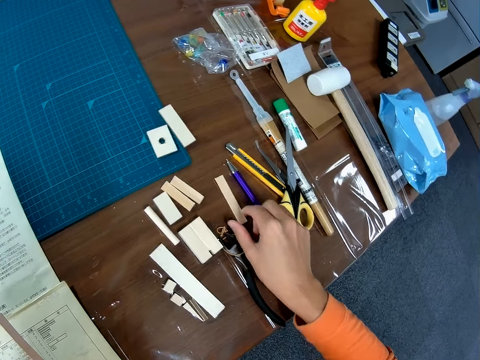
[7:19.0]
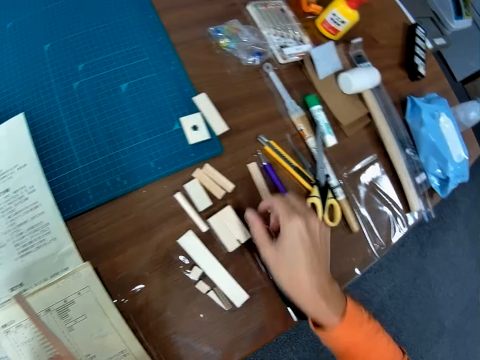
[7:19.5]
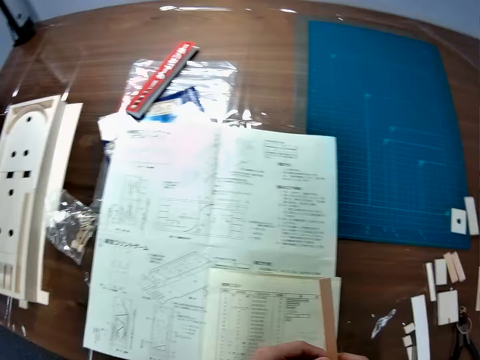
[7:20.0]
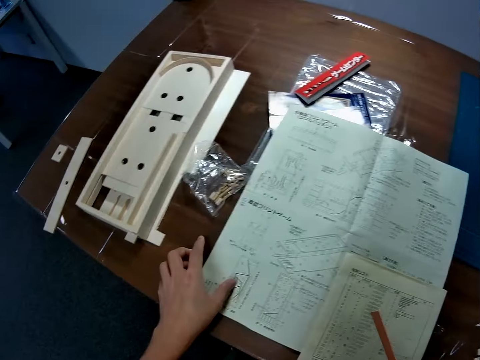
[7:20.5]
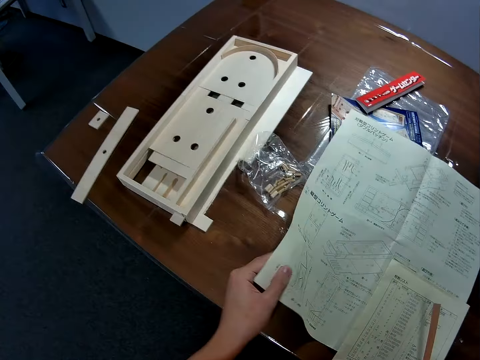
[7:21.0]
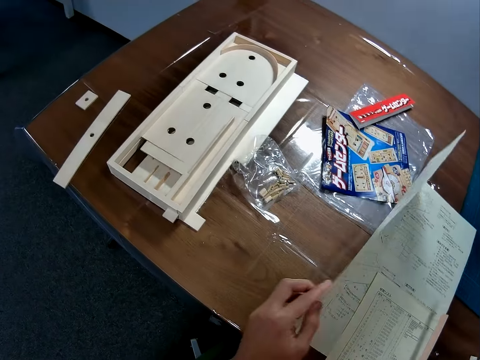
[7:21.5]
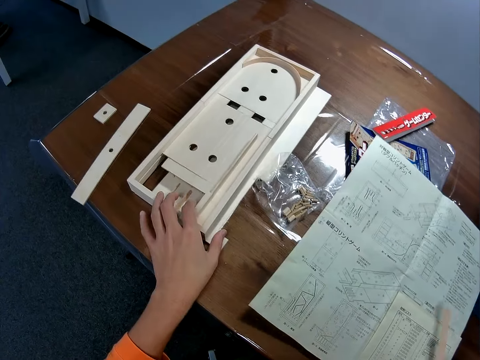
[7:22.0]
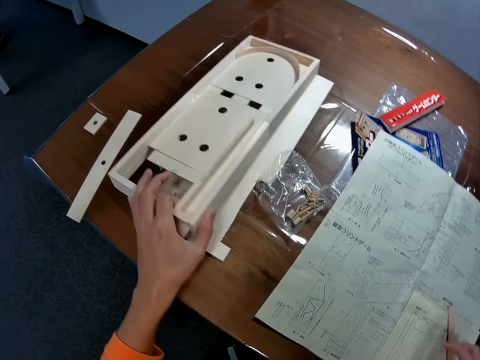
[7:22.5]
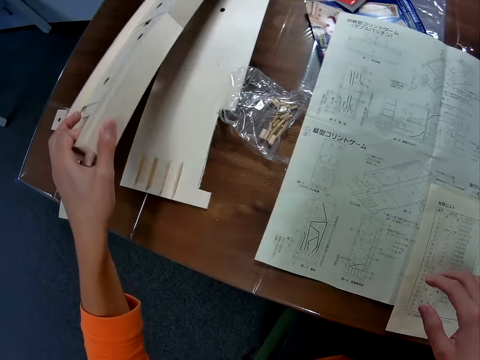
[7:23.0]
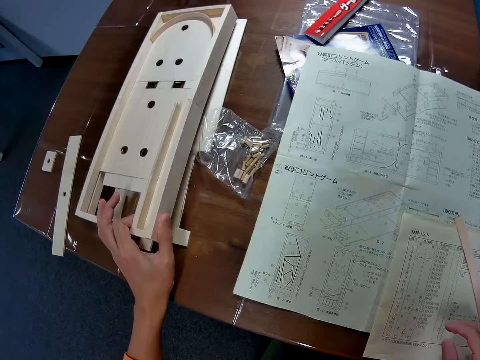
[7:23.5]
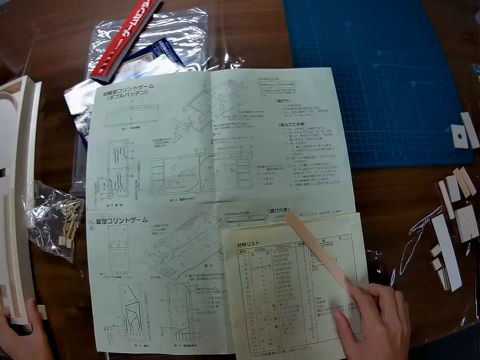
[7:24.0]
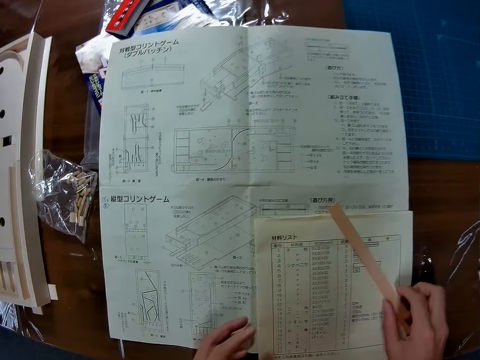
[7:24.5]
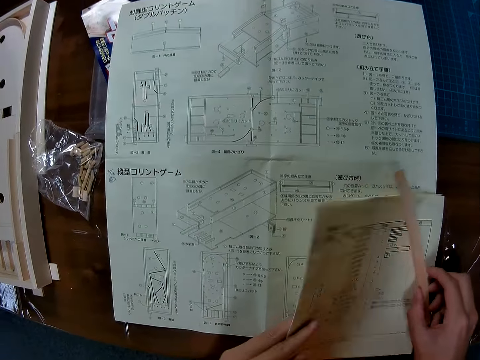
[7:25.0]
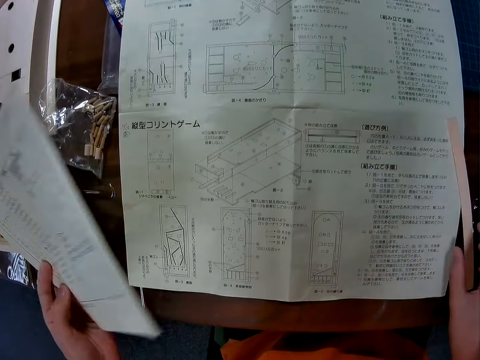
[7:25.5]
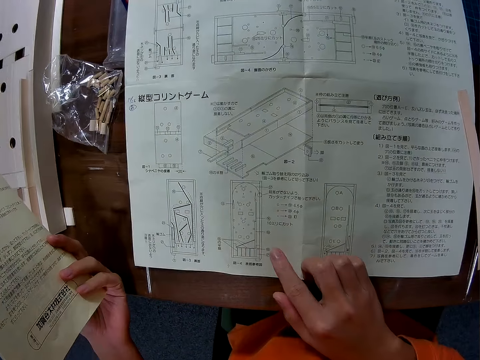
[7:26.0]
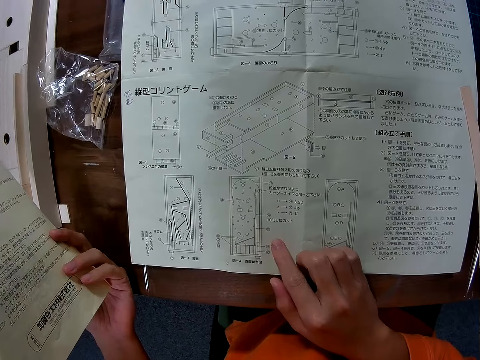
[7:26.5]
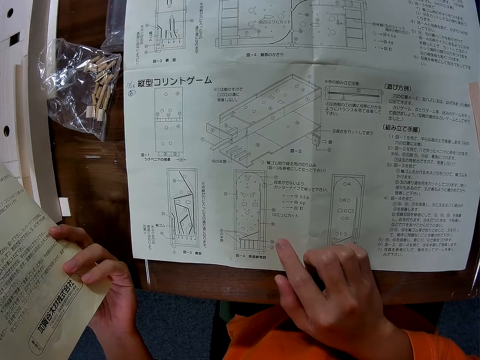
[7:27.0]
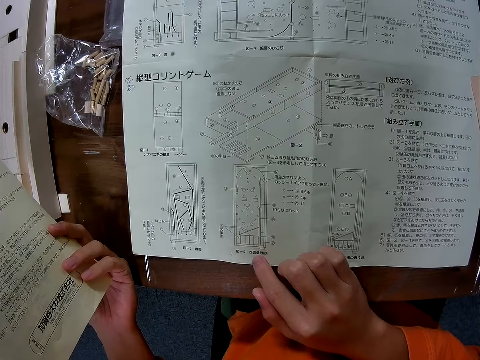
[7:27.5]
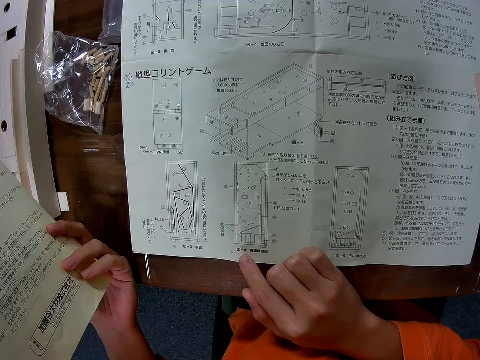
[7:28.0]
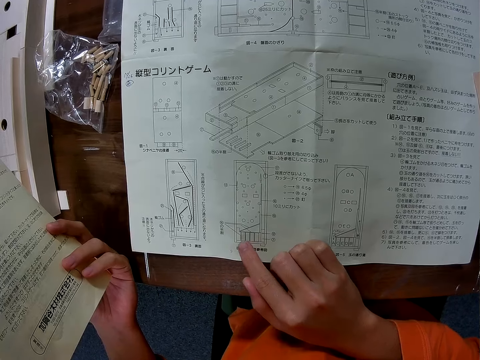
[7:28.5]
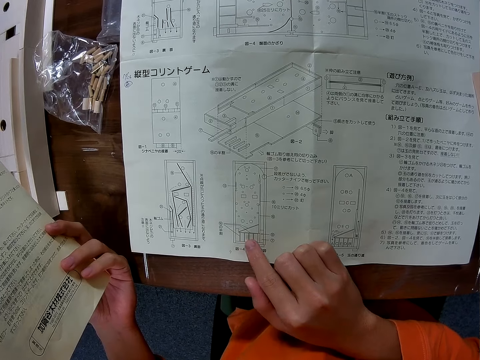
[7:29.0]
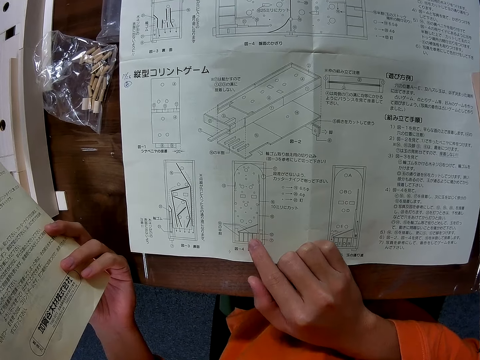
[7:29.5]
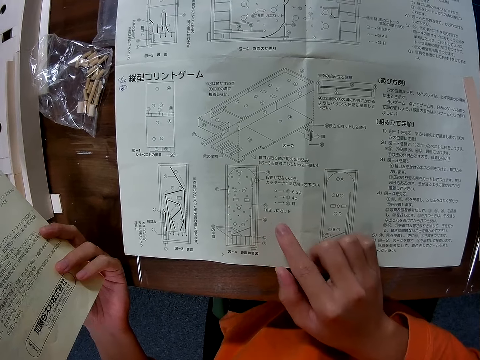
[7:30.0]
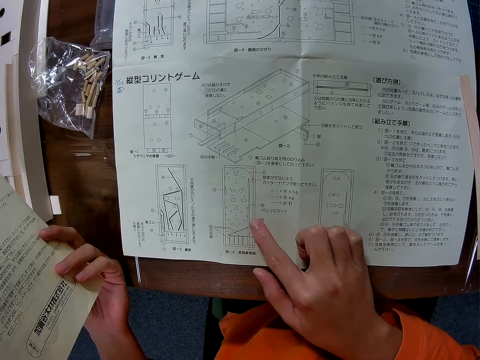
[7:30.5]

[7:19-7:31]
The camera wearer moves a piece of wood on the table with his right hand. He raises the manual paper on the table with his left hand. He moves the wooden mechanical model or wooden pinball machine on the table with his left hand. He puts the wooden pinball machine down. He picks up the paper from the table with his left hand. He stares at the blueprint paper on the table.

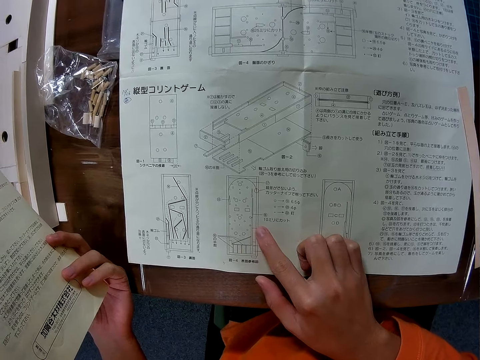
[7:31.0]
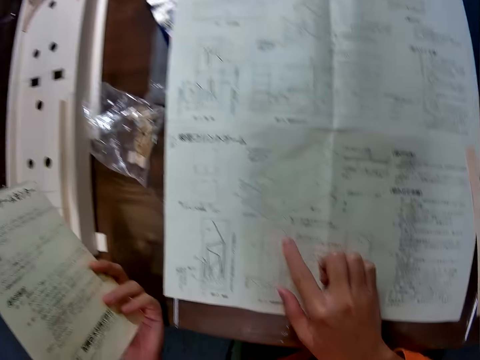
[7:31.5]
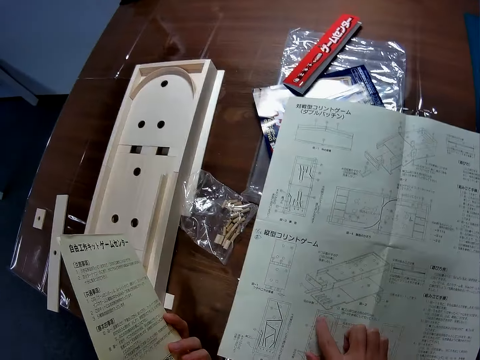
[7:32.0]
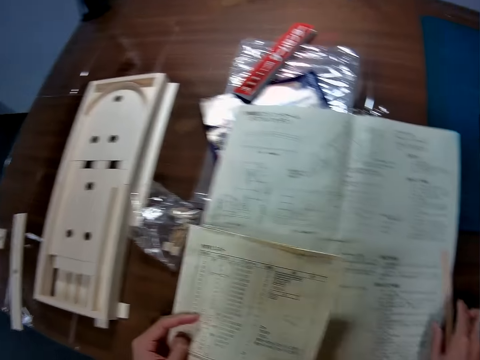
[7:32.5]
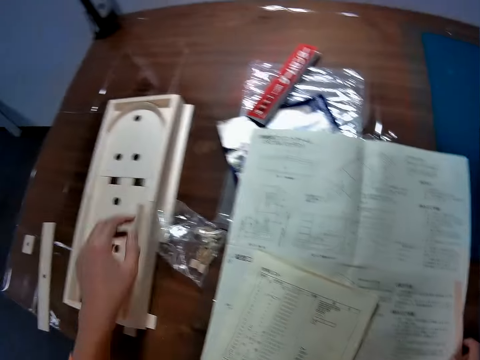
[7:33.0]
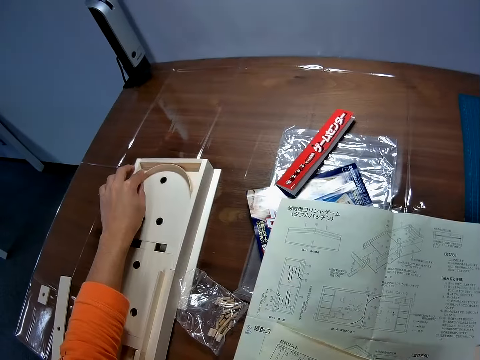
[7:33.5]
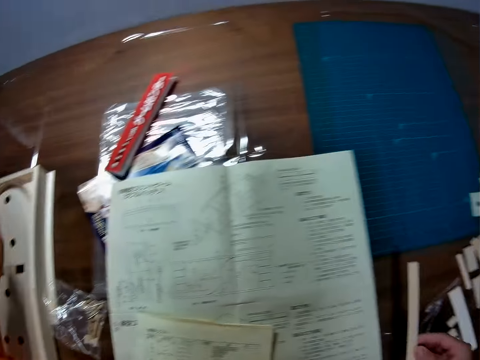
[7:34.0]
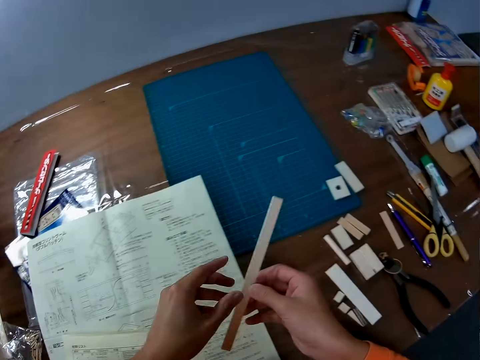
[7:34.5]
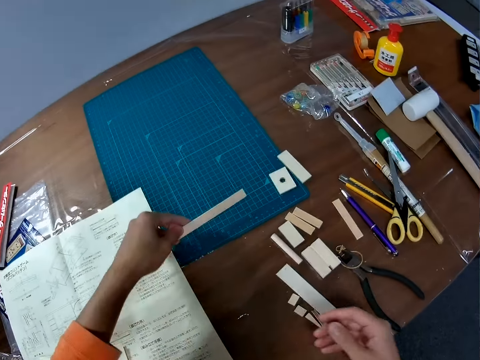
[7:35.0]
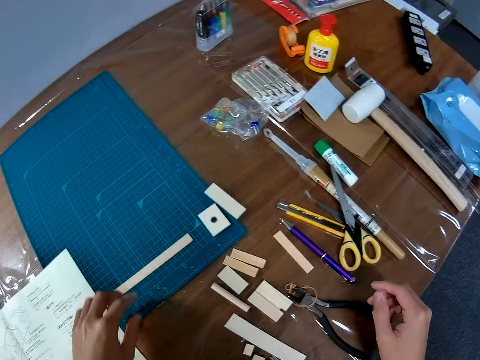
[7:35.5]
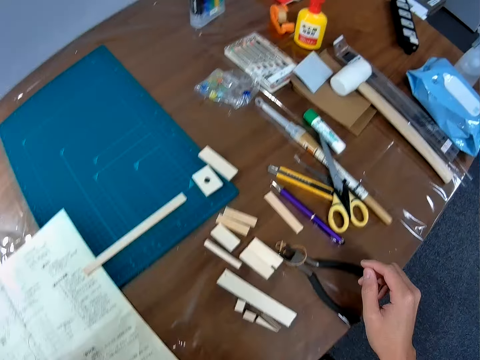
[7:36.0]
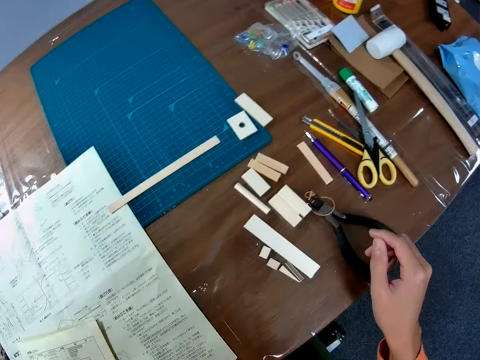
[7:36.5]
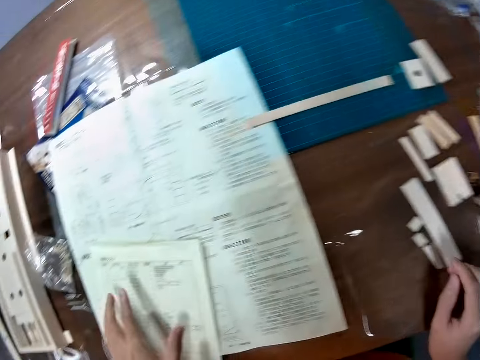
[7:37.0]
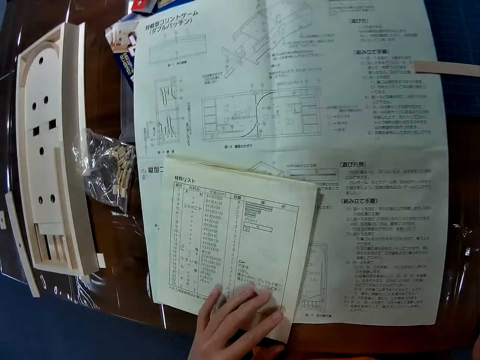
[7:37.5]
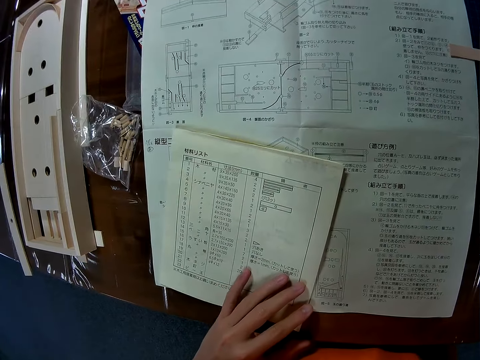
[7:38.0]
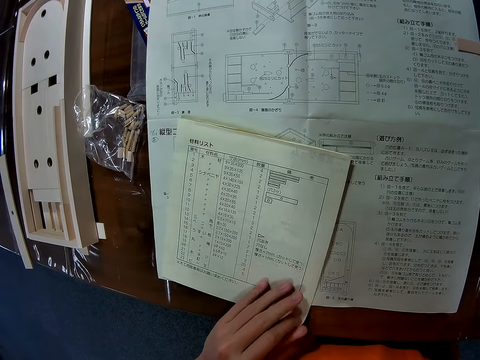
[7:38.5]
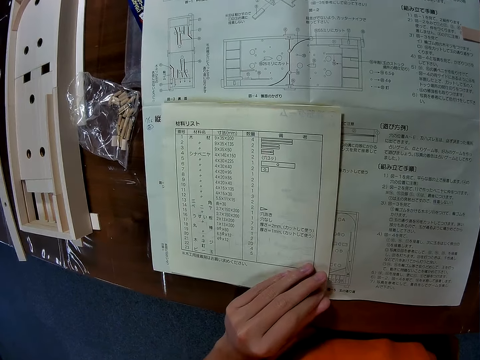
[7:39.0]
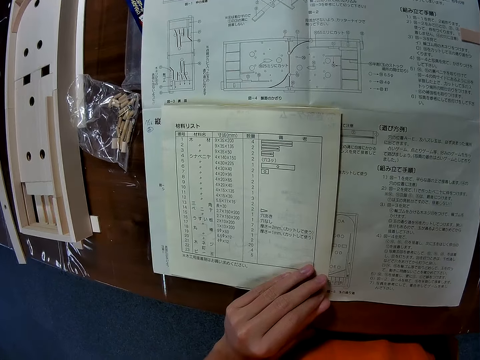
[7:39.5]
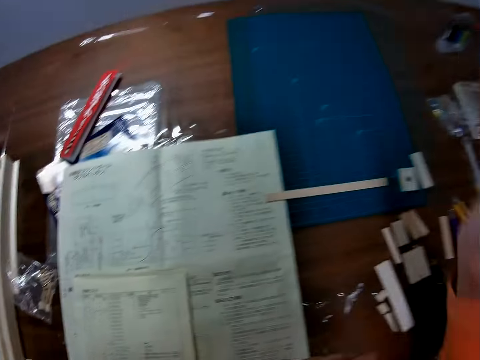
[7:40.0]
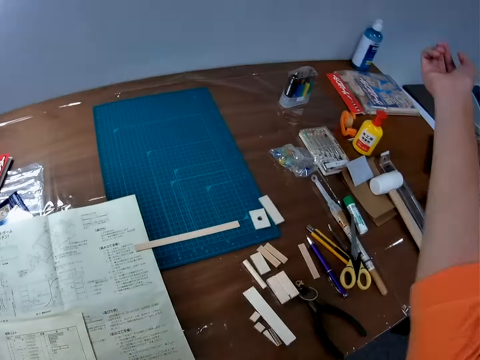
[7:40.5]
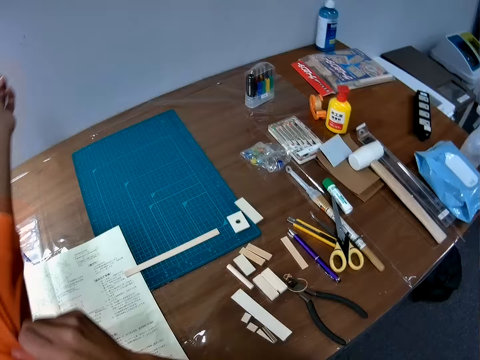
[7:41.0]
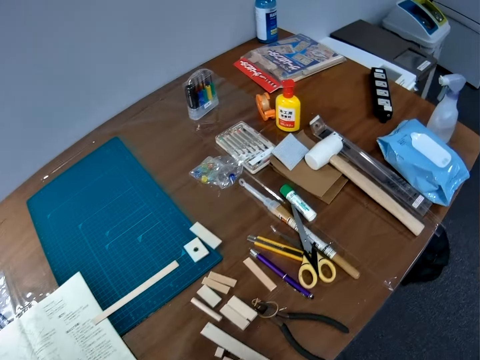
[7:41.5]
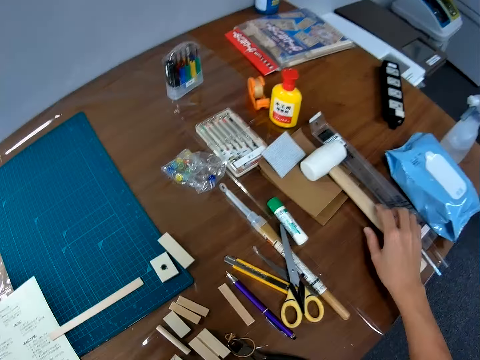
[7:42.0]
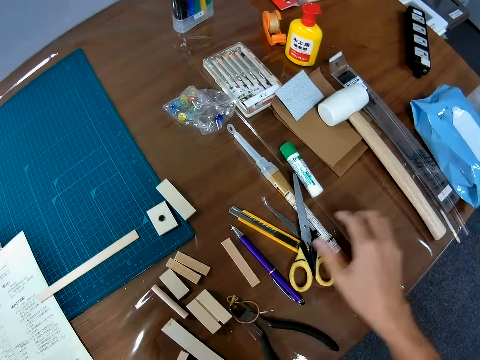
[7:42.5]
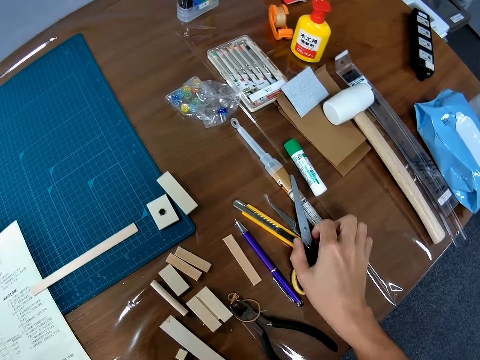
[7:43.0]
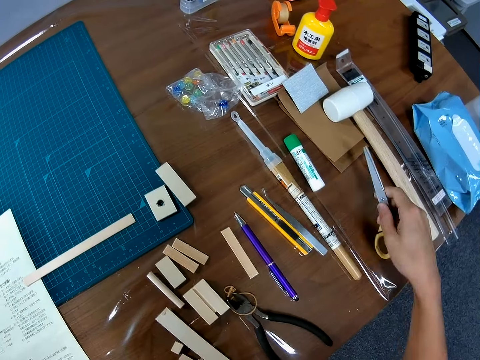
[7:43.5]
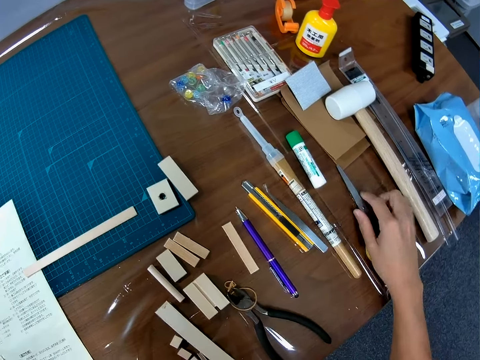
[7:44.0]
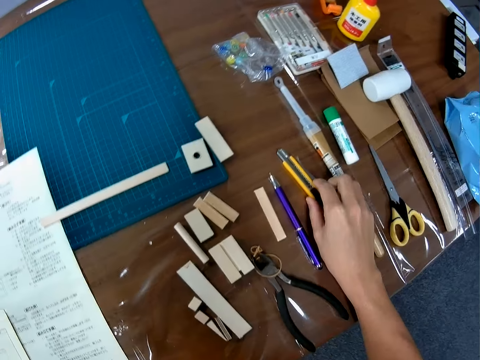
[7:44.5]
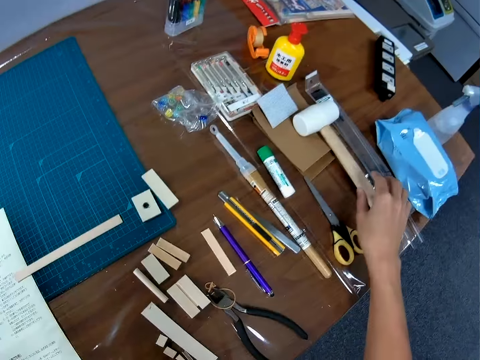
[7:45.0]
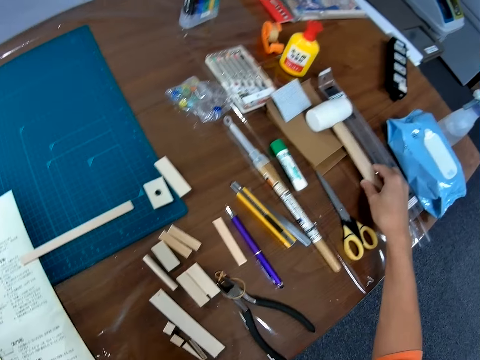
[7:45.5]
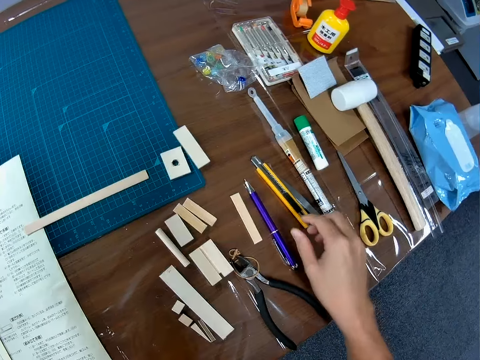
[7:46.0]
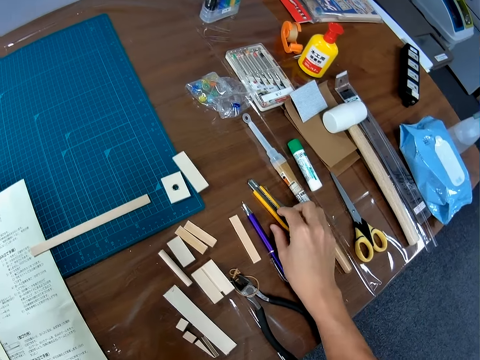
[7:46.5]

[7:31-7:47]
The camera wearer drops the paper in his left hand on the table. He picks up a piece of wood from the table with his right hand. He touches the wooden mechanical model on the table with his left hand. He passes the piece of wood from his right hand to his left hand. He drops the piece of wood in his left hand on a cutting sheet on the table. He stares at the paper on the table. He rolls up the right sleeve of his cloth with his left hand and rolls up the left sleeve of his cloth with his right hand. He touches the mallet hammer on the table with his right hand. He touches the marker on the table with his right hand. He moves a pair of scissors on the table with his right hand. He puts the scissors on the desk.
